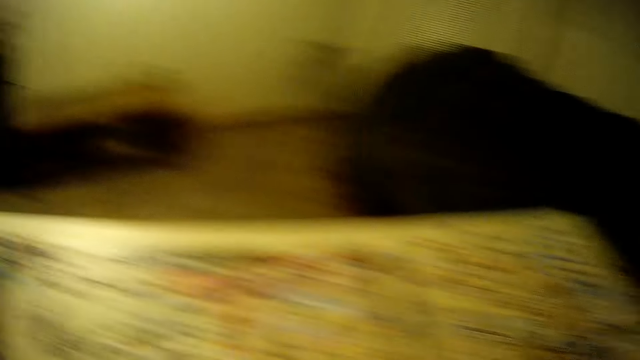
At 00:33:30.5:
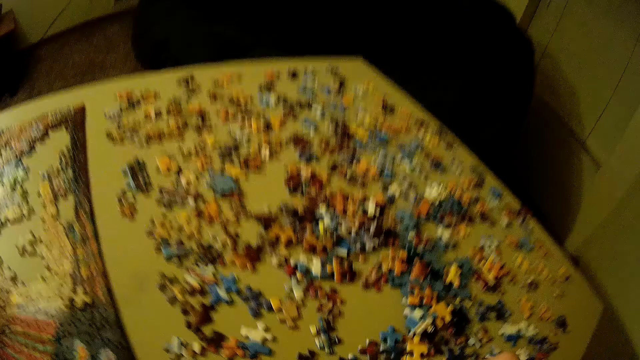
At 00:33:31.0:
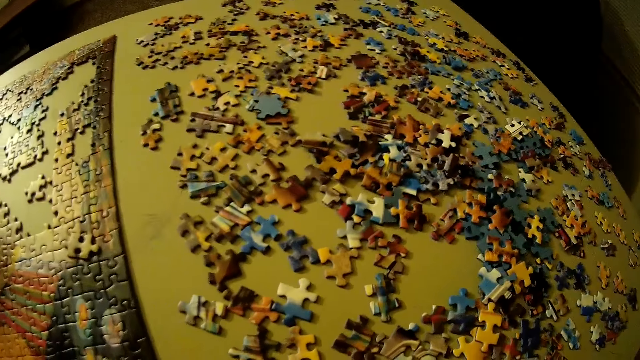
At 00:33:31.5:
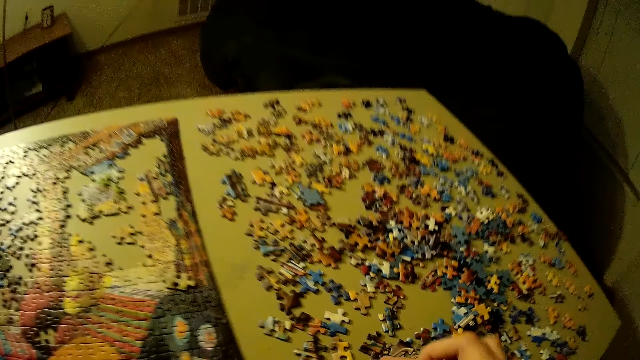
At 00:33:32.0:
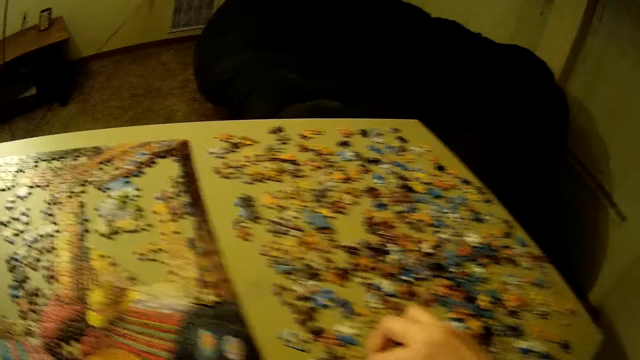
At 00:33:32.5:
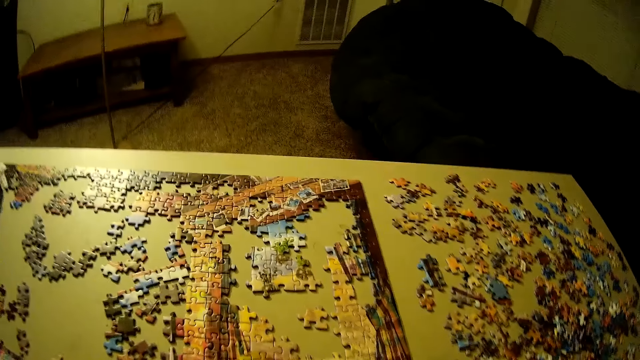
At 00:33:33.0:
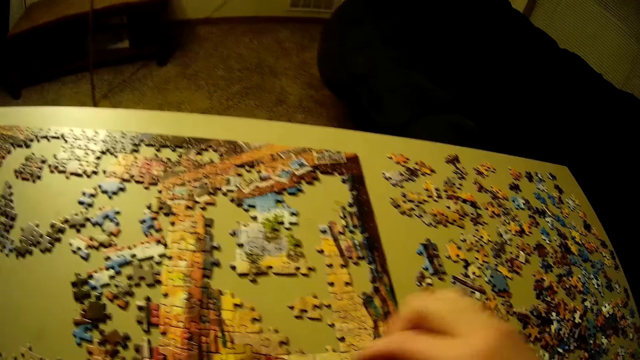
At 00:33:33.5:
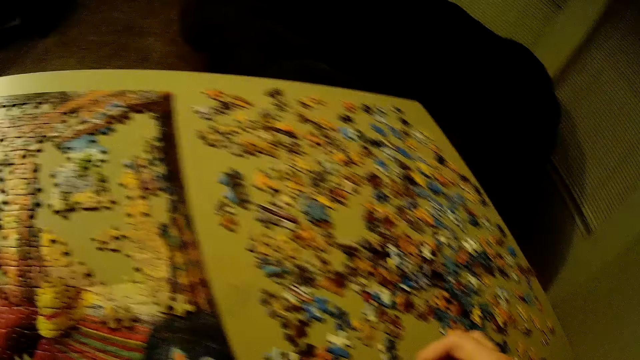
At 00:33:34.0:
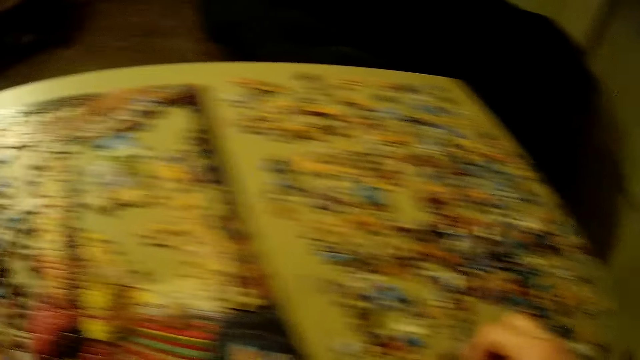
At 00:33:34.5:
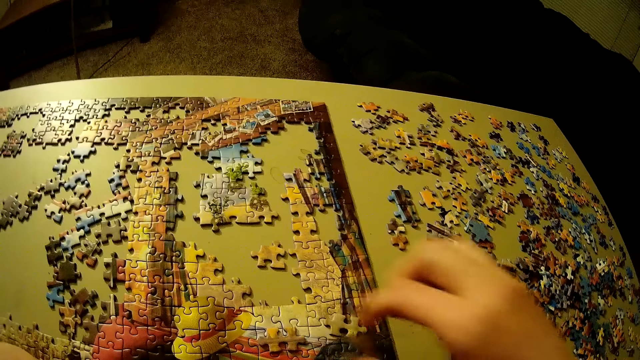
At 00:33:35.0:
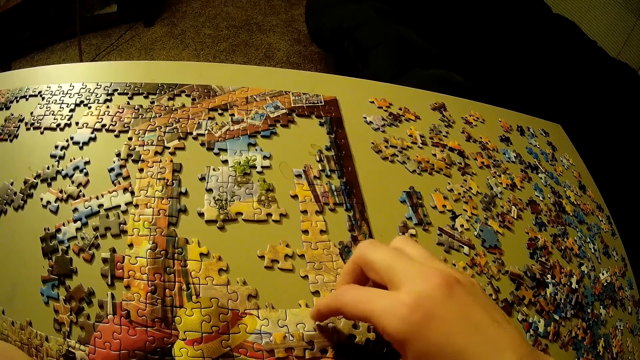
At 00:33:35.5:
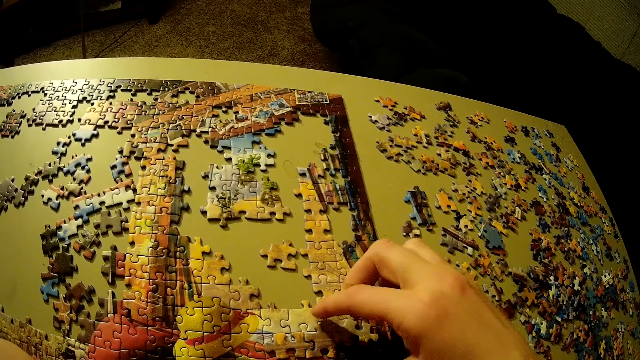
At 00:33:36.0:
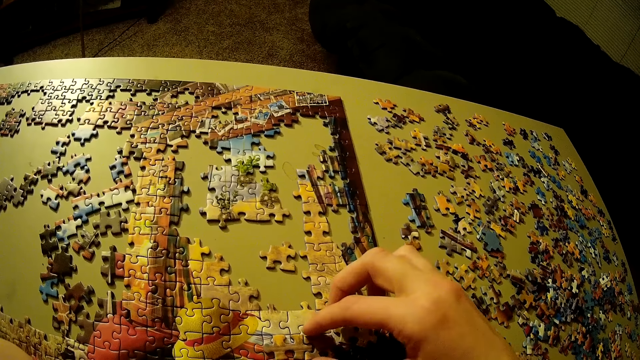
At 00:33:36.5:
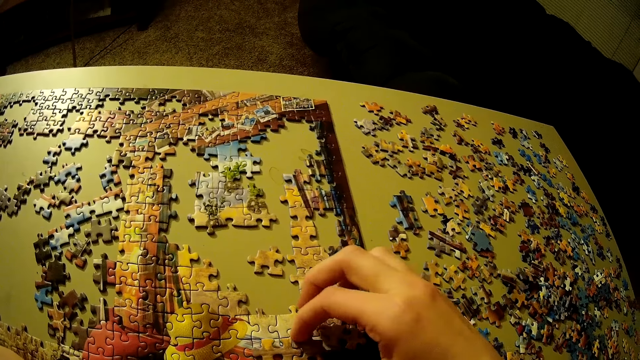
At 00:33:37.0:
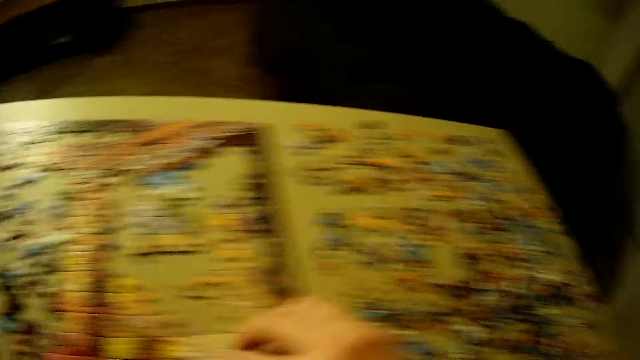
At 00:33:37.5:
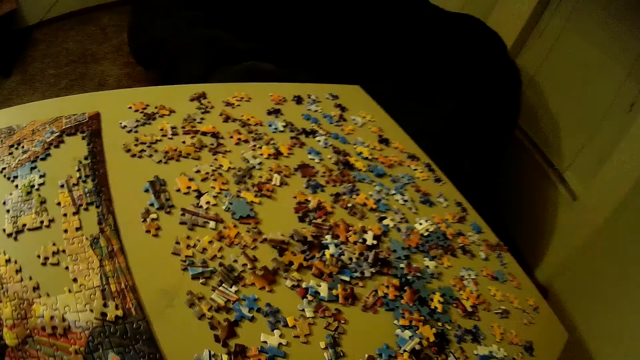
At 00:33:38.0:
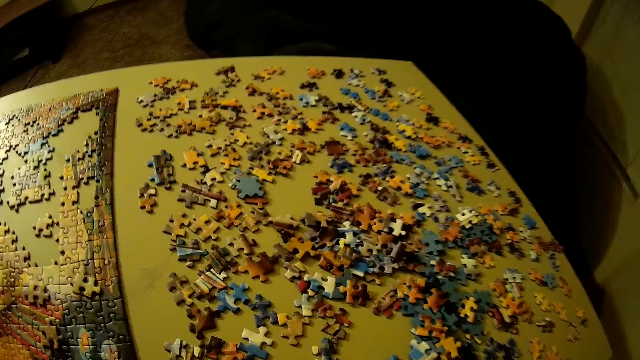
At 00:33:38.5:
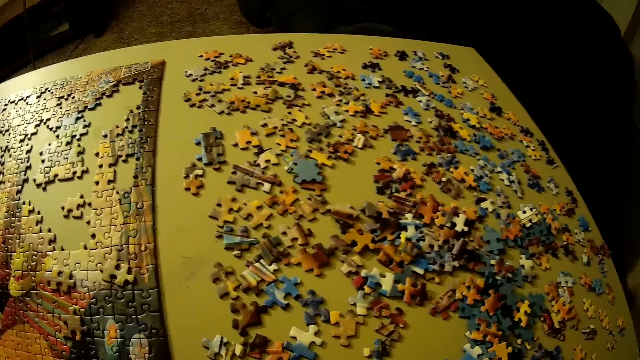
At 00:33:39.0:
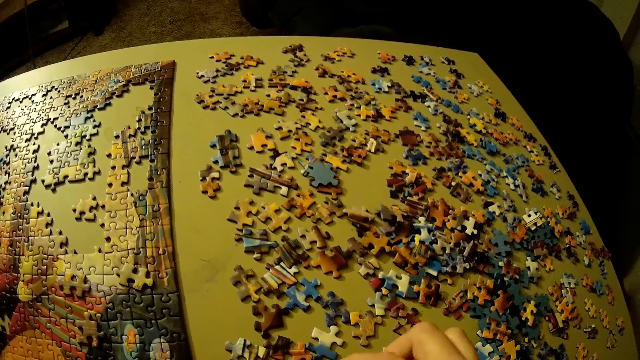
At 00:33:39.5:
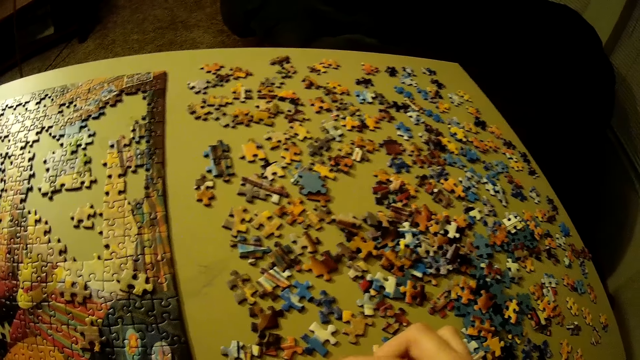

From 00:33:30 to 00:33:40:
The camera wearer looks at the puzzle pieces. They sort the puzzle piece. They arrange the puzzle pieces.

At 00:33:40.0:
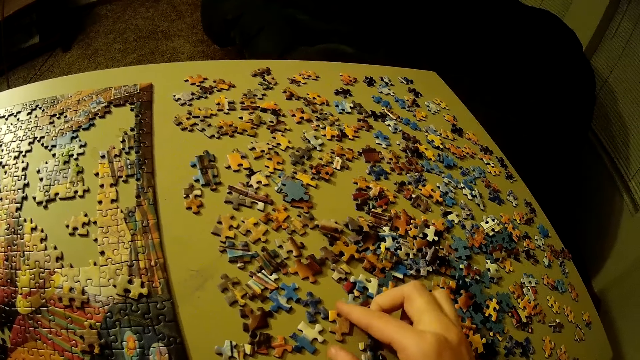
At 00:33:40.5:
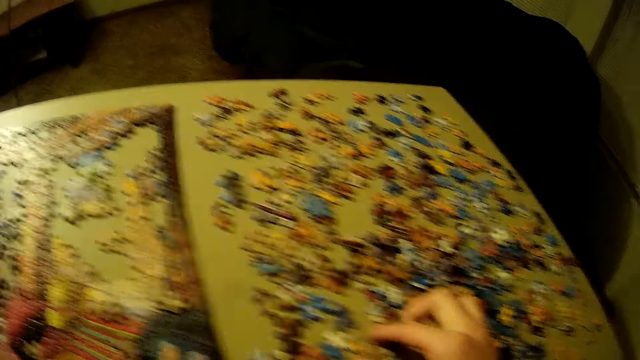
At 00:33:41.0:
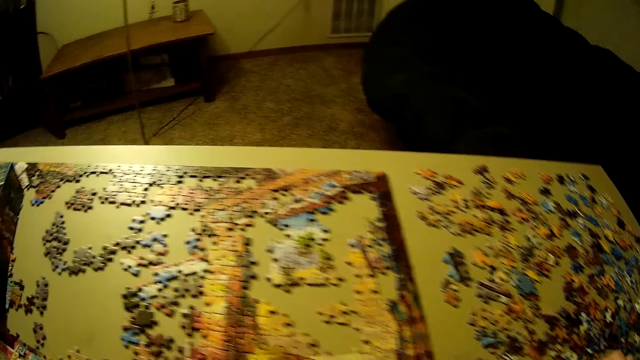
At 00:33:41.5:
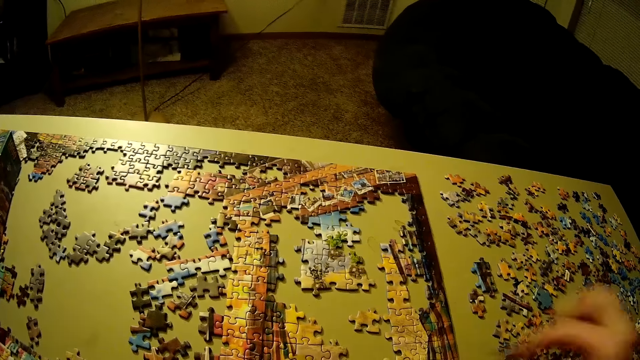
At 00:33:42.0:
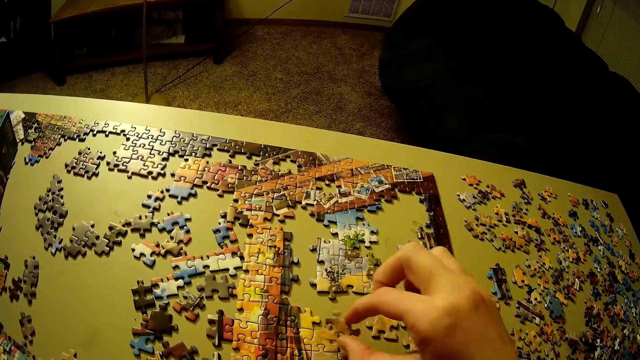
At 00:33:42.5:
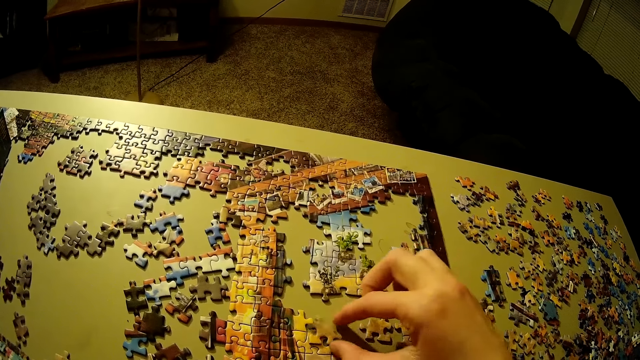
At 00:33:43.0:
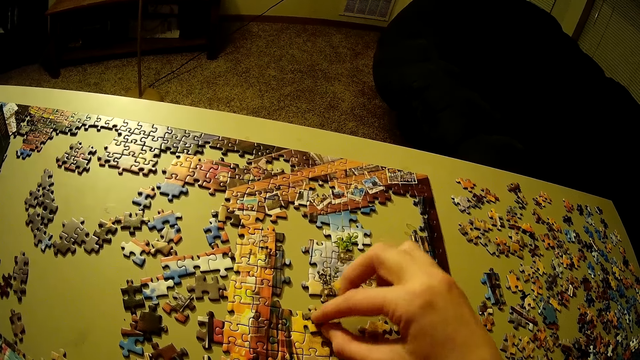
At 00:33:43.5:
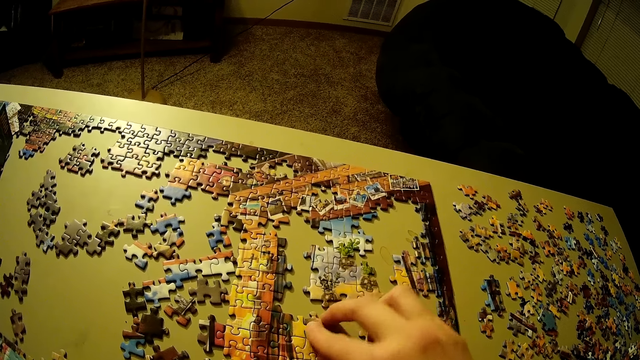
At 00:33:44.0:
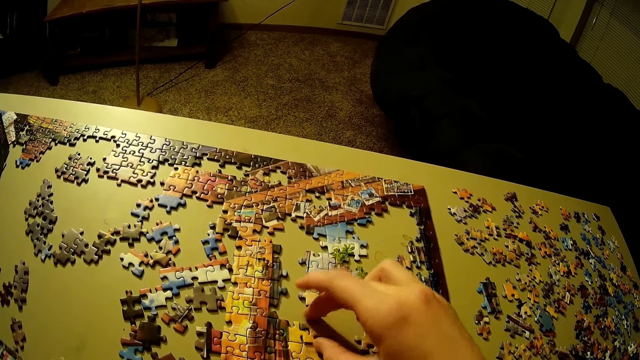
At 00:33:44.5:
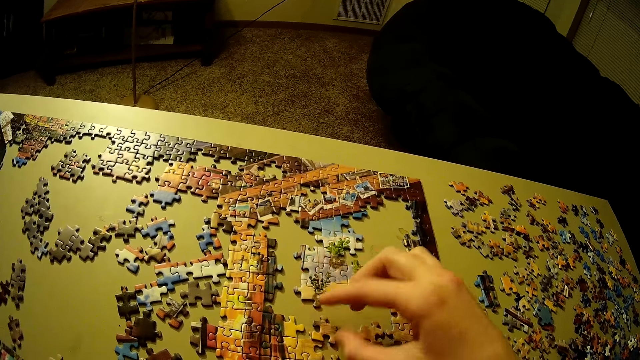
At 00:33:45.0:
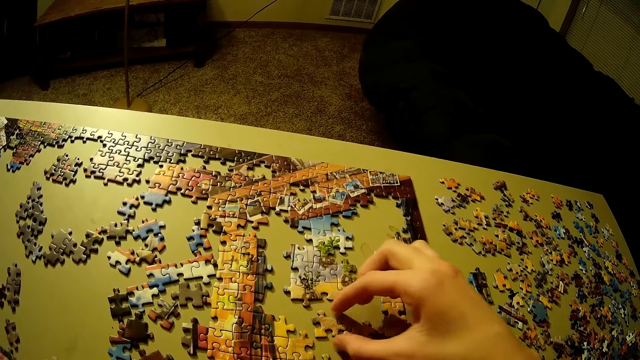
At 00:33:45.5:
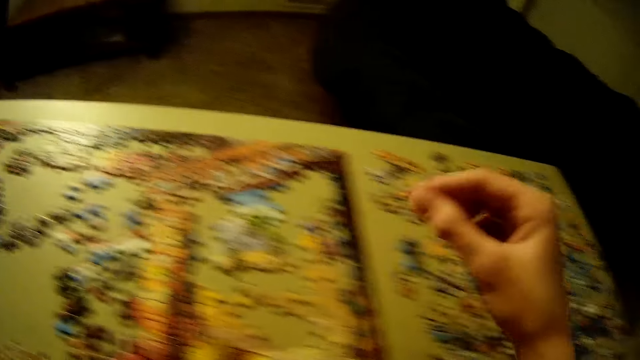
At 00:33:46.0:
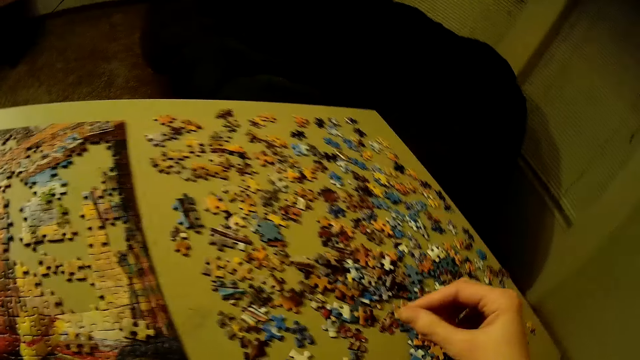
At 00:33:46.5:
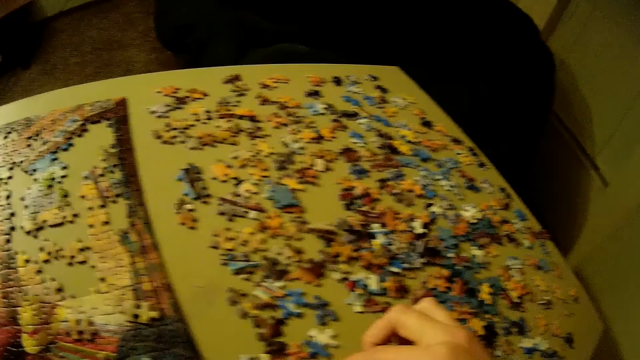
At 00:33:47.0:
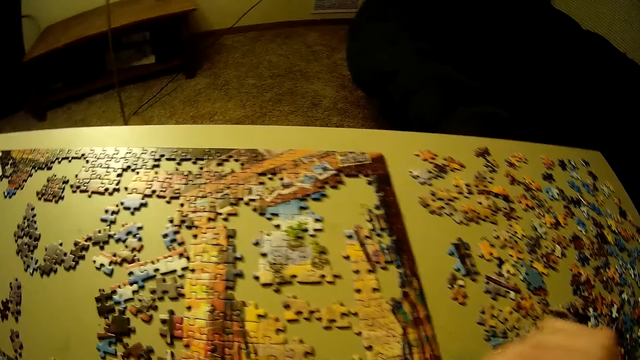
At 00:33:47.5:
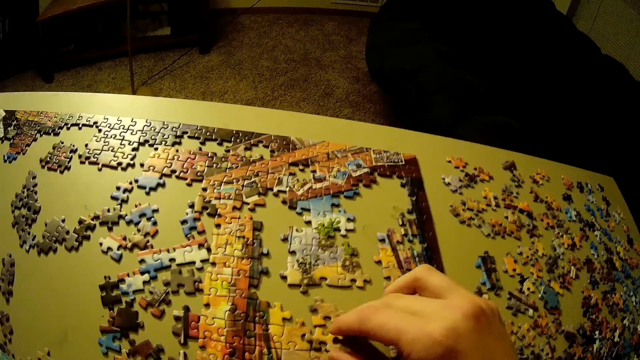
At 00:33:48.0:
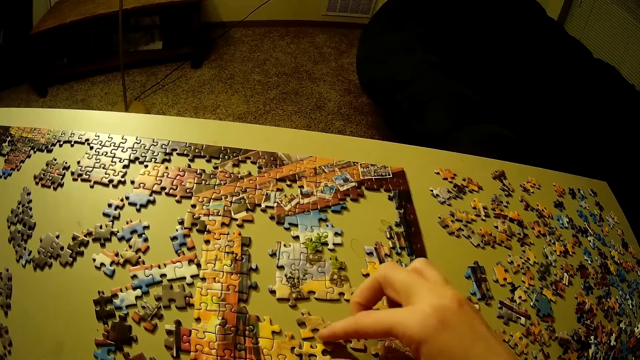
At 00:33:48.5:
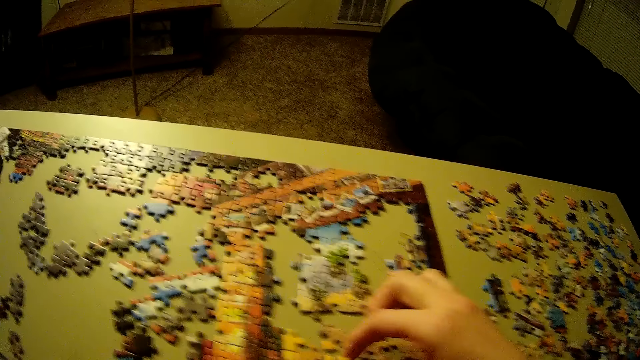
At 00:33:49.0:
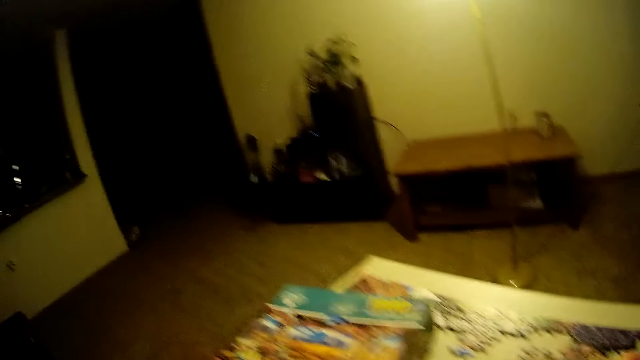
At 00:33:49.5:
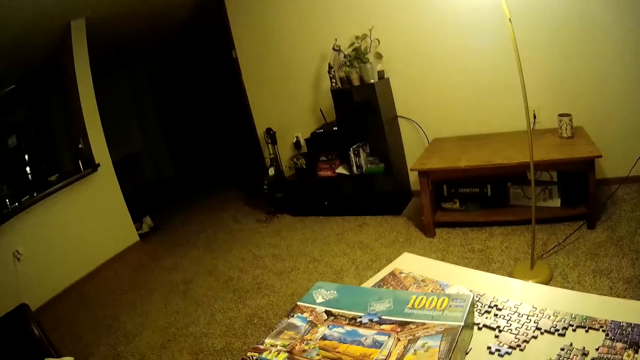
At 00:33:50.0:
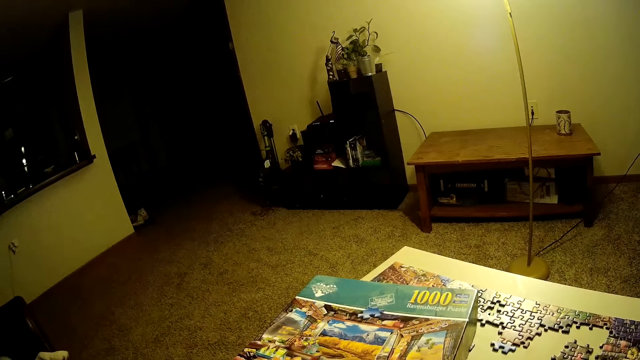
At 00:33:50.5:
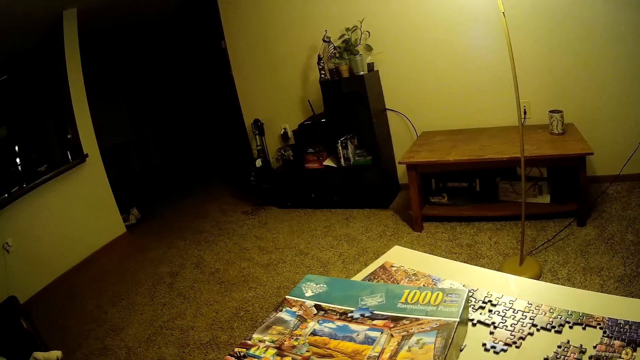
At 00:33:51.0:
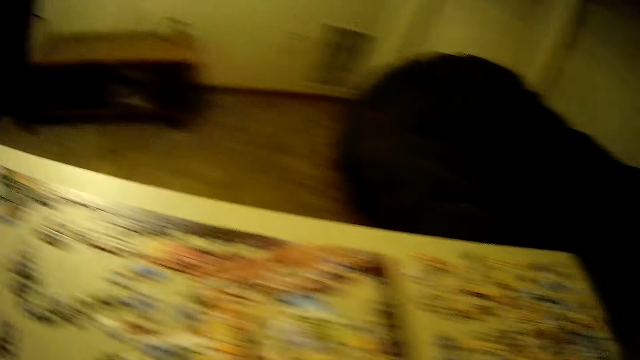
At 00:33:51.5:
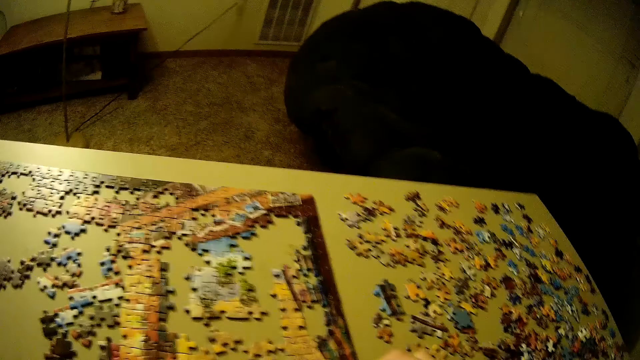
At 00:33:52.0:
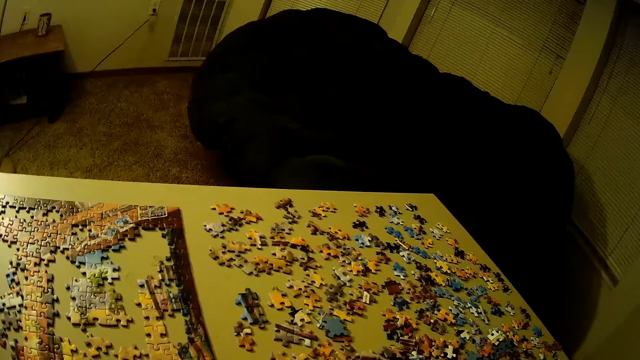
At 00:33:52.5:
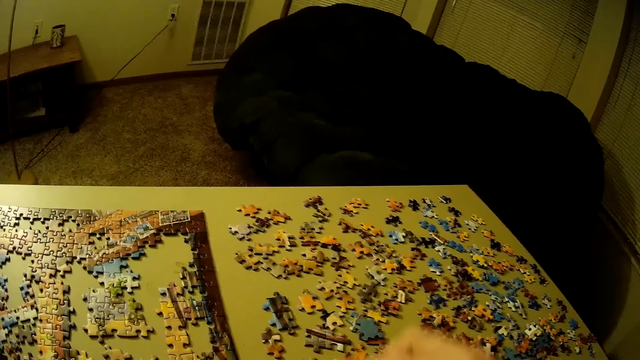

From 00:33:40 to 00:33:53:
The camera wearer puts the puzzle piece on the table. They arrange the puzzle pieces. They pick up a puzzle piece. They put the puzzle piece on the table. They arrange the puzzle pieces. They look at the package box. They look at the puzzle pieces.
